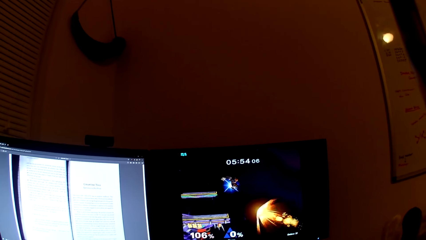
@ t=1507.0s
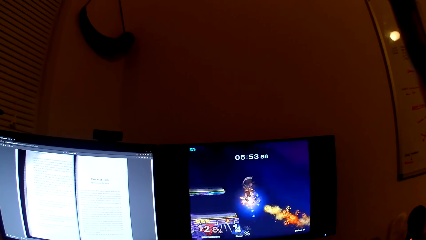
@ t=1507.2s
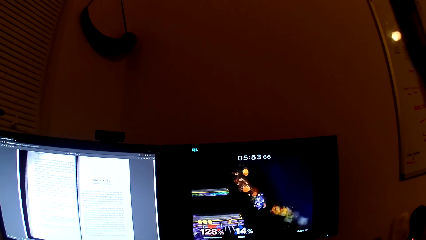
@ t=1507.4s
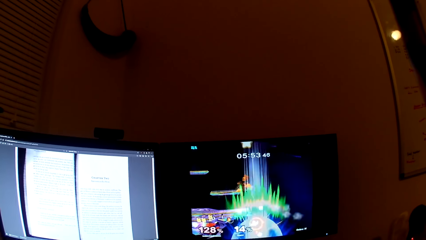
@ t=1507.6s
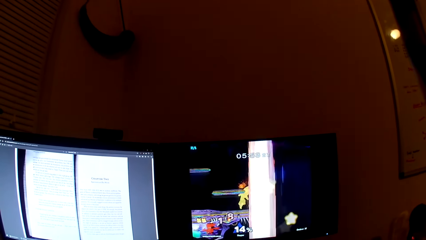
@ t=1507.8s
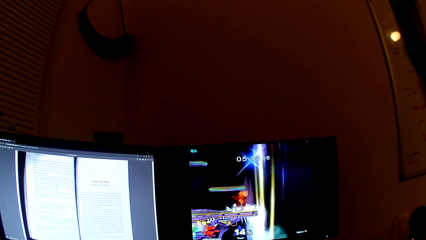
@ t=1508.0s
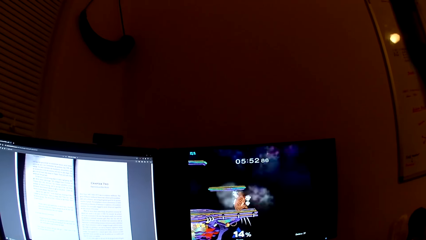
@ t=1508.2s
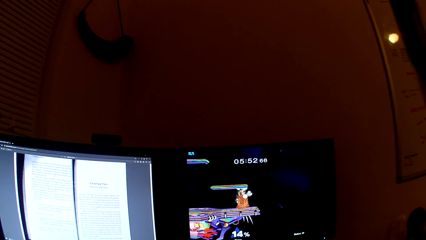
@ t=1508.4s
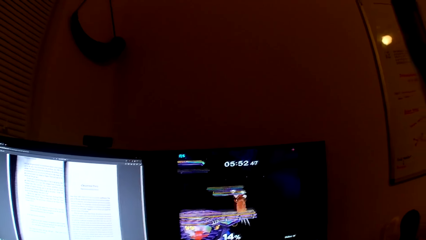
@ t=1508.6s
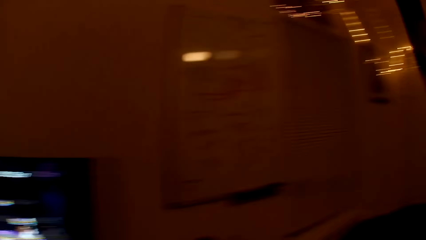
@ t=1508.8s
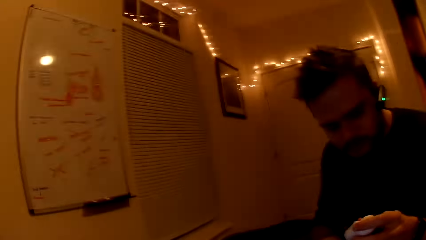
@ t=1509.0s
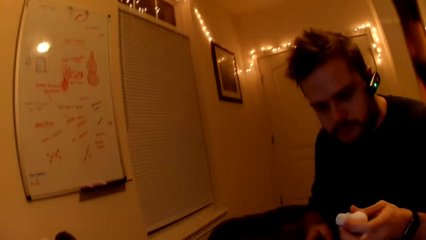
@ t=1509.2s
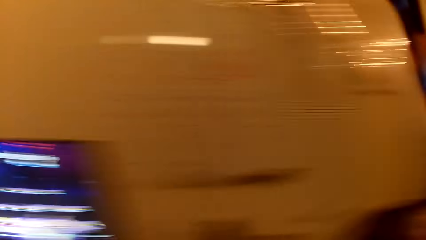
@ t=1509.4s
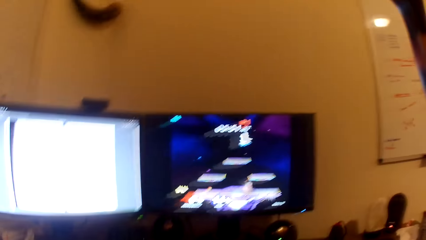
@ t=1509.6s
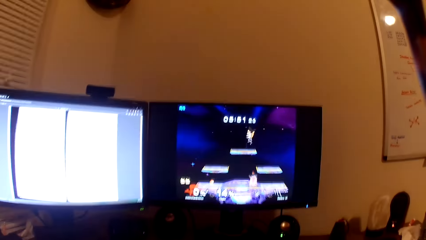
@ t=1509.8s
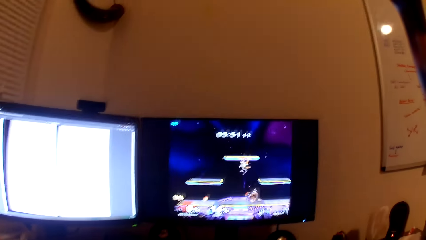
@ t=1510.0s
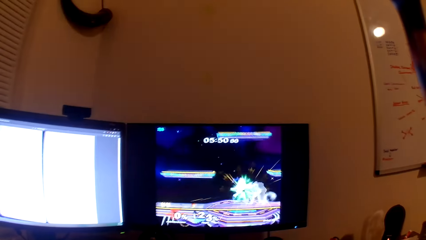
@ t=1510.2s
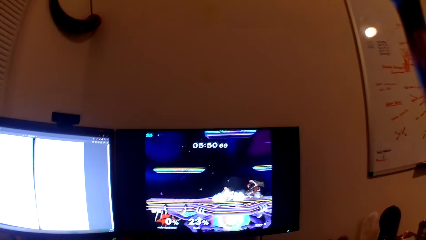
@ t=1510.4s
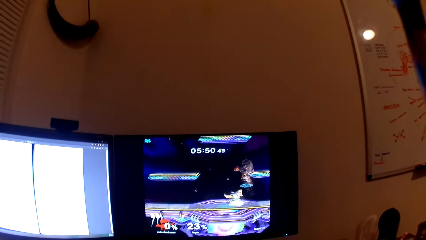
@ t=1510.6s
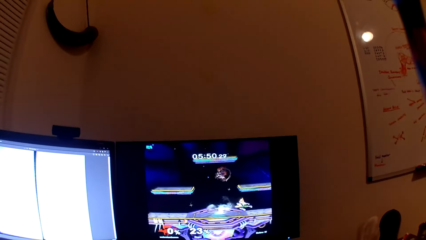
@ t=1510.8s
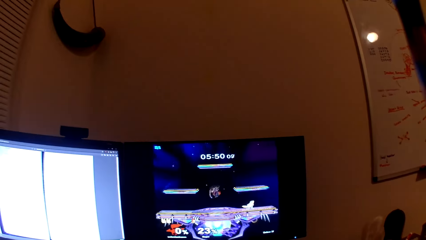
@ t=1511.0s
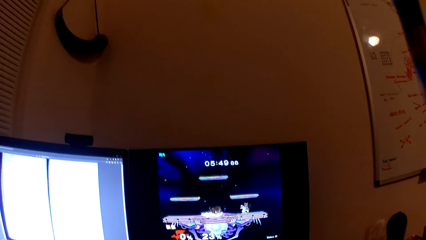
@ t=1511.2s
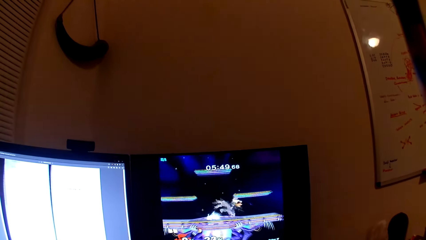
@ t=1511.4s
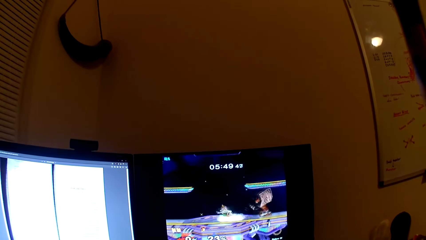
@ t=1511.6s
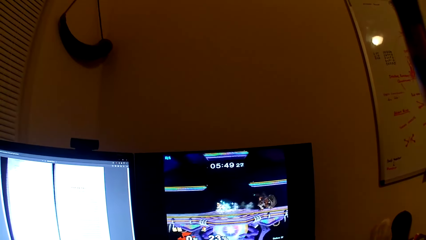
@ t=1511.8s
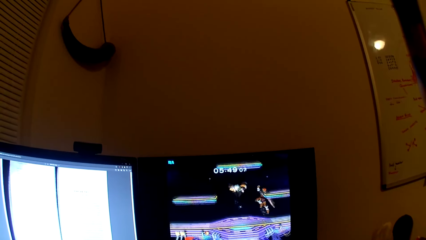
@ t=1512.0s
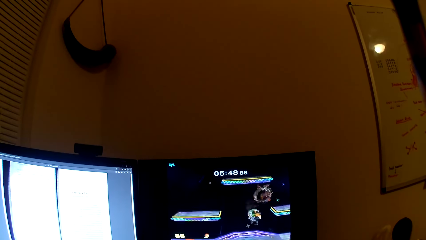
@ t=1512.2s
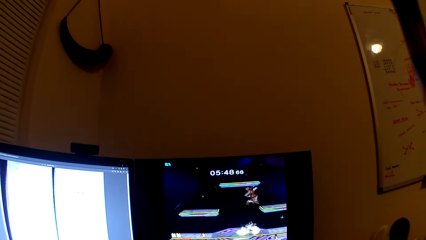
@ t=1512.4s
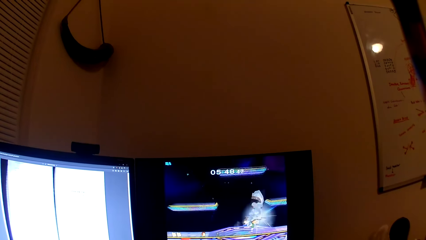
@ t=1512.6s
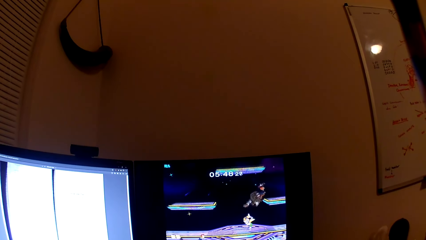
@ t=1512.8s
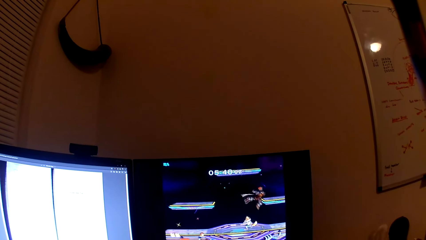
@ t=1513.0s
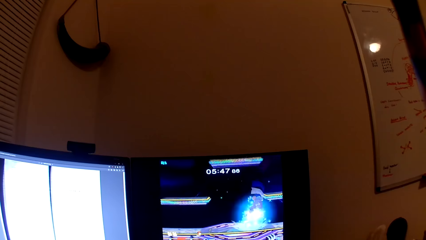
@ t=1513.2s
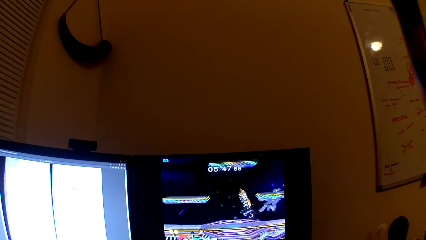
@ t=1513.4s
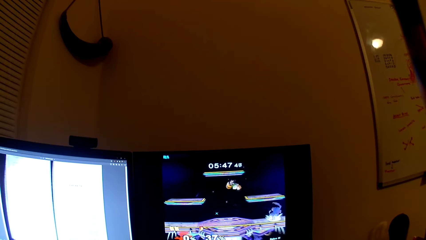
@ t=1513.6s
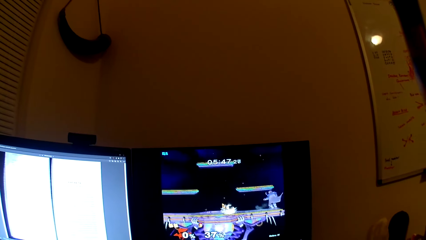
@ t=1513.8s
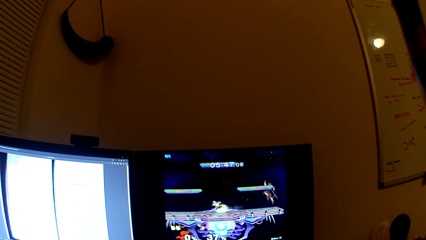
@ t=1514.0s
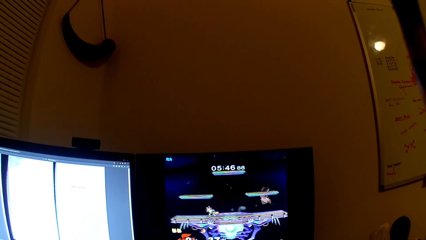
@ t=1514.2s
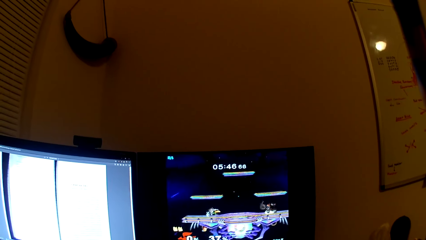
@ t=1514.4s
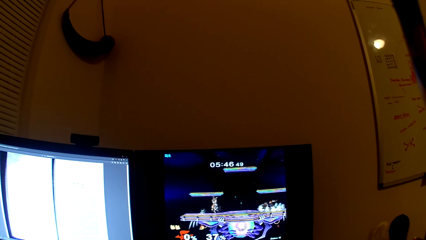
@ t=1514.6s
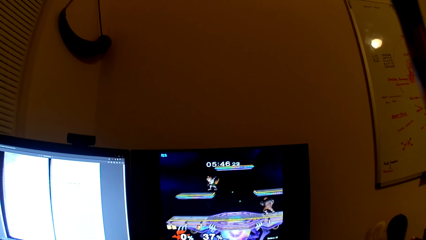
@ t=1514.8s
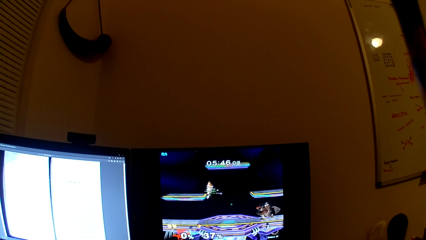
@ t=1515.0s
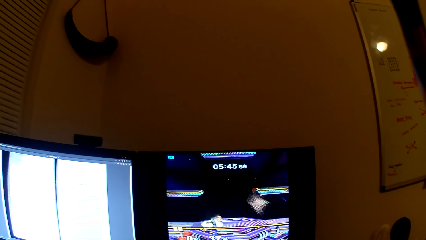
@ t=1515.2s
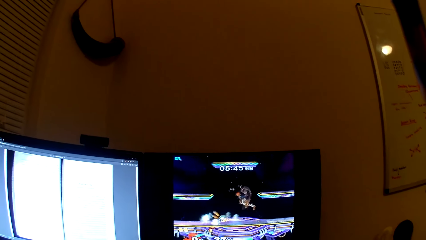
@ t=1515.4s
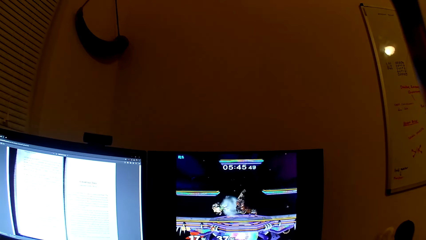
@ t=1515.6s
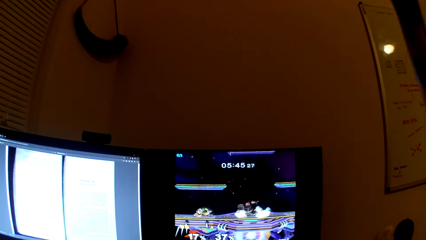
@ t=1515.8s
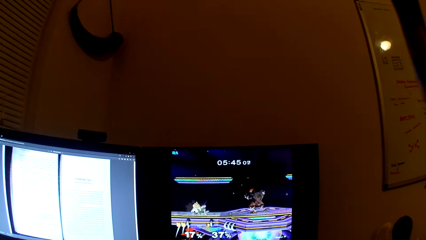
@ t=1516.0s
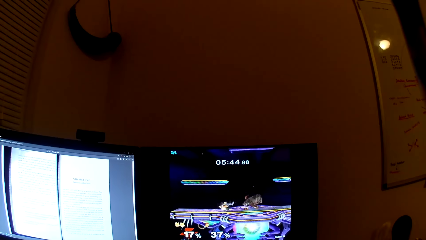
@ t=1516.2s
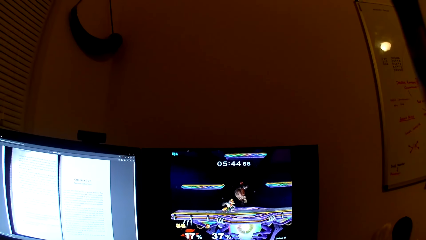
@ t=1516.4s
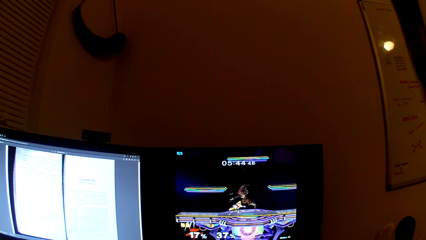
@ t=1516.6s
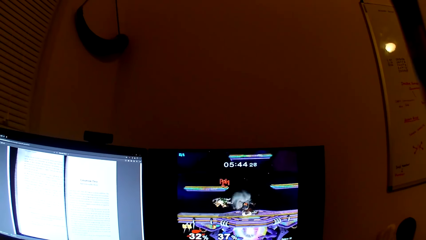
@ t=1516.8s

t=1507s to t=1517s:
A man holds the white toy with both hands. The camera wearer looks at the man, converses with the man and plays the video game.

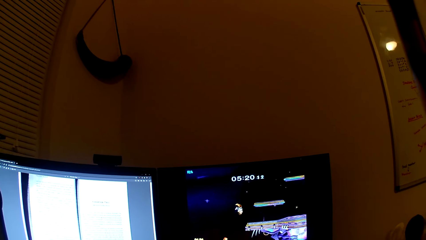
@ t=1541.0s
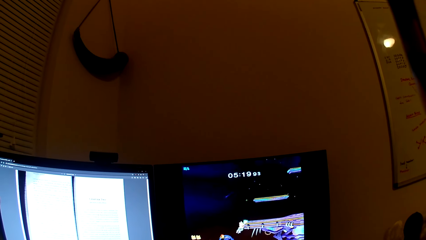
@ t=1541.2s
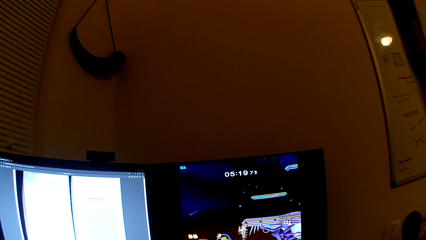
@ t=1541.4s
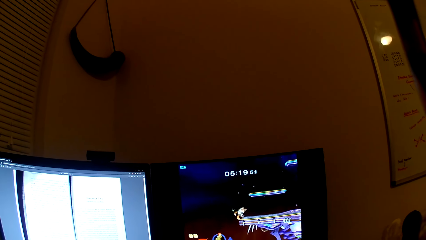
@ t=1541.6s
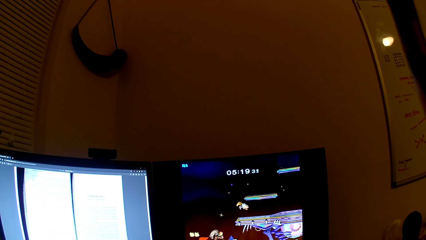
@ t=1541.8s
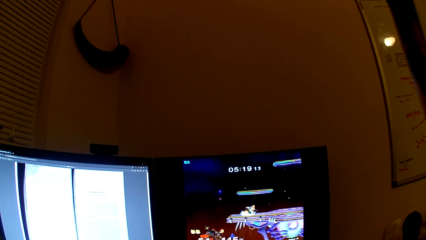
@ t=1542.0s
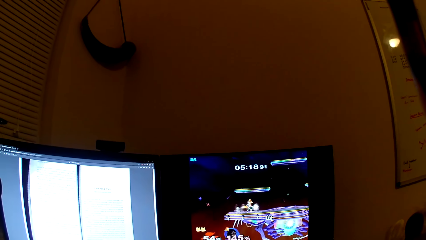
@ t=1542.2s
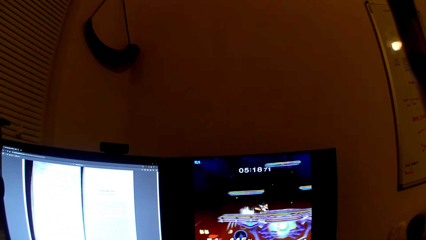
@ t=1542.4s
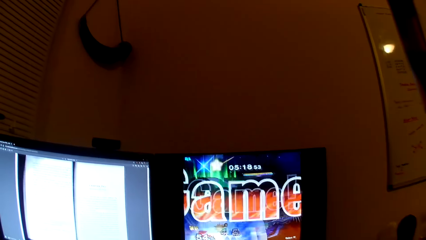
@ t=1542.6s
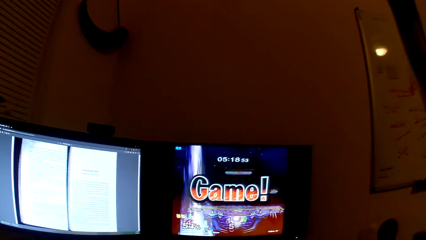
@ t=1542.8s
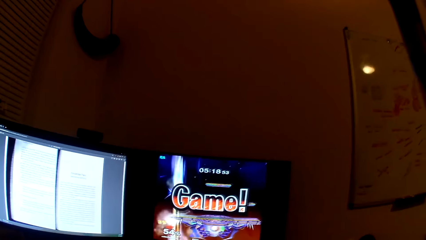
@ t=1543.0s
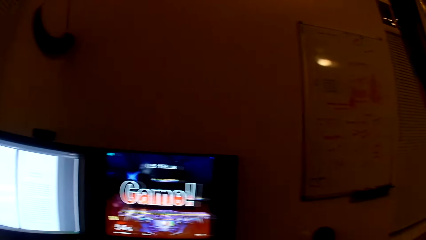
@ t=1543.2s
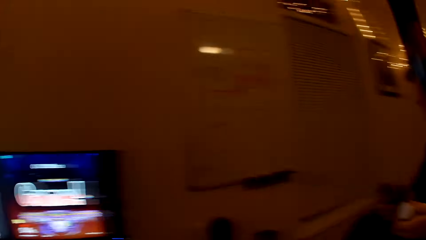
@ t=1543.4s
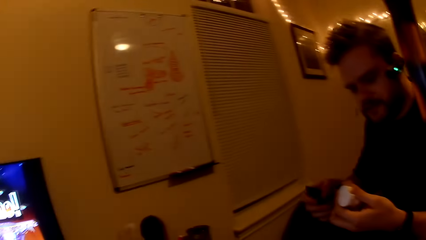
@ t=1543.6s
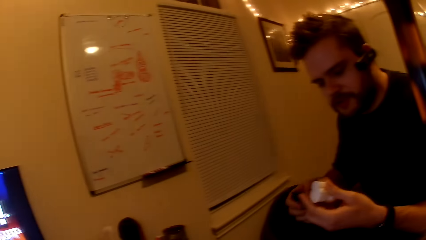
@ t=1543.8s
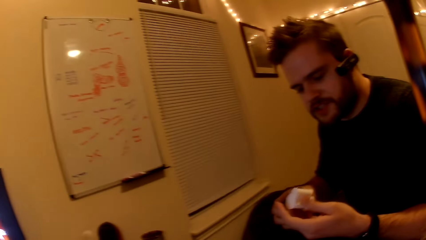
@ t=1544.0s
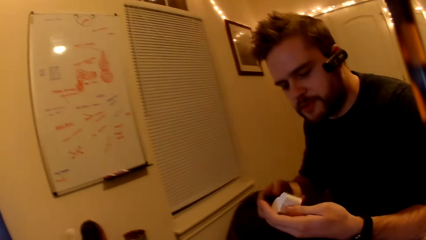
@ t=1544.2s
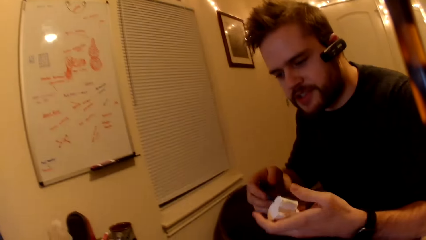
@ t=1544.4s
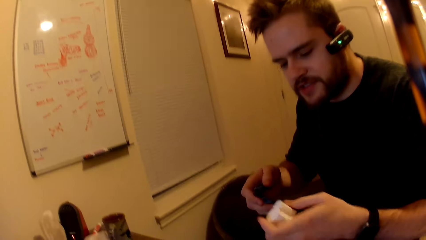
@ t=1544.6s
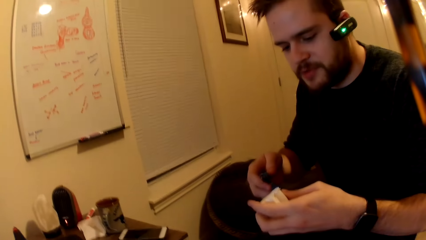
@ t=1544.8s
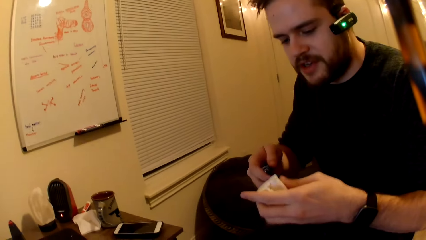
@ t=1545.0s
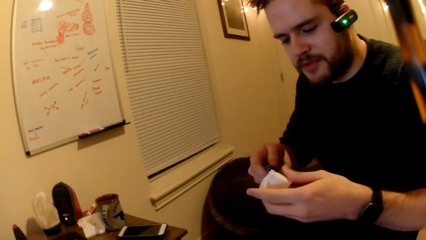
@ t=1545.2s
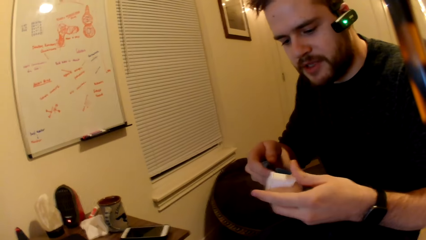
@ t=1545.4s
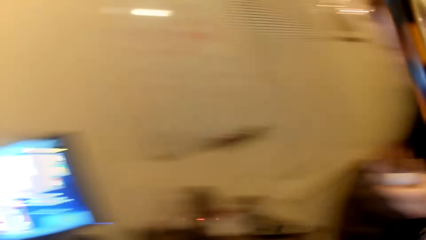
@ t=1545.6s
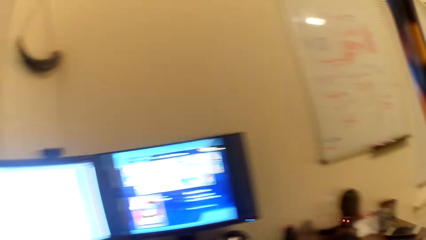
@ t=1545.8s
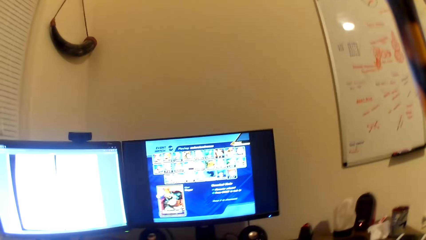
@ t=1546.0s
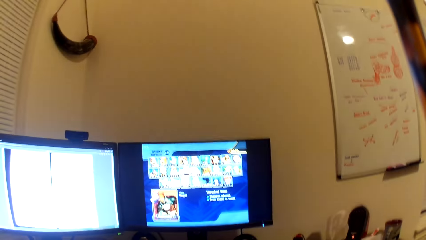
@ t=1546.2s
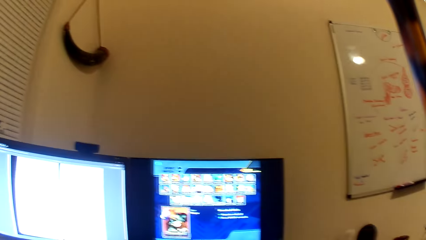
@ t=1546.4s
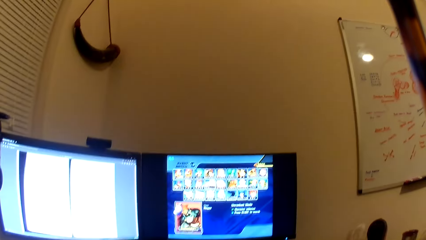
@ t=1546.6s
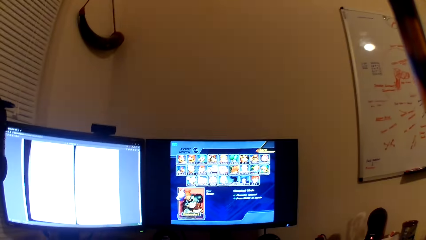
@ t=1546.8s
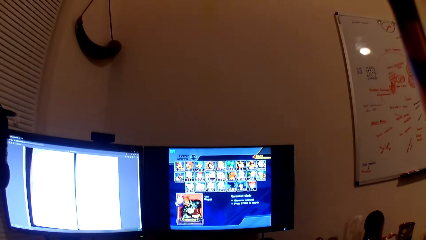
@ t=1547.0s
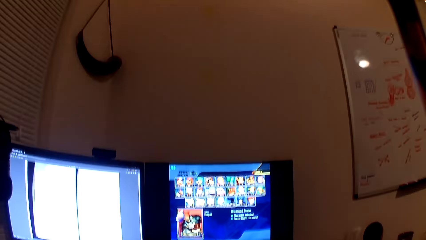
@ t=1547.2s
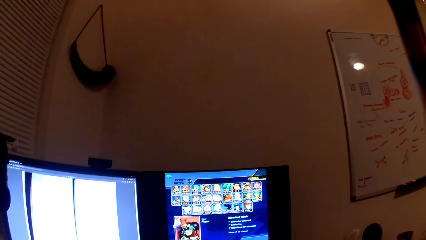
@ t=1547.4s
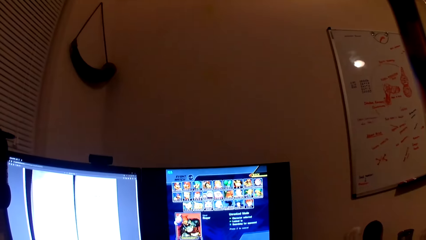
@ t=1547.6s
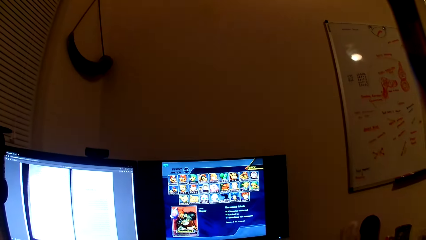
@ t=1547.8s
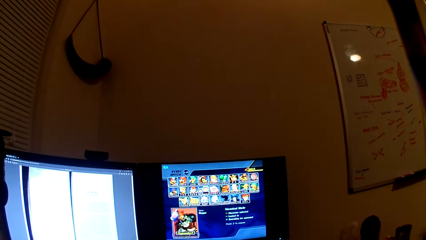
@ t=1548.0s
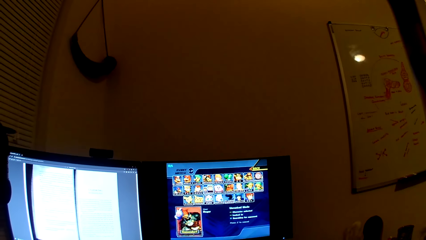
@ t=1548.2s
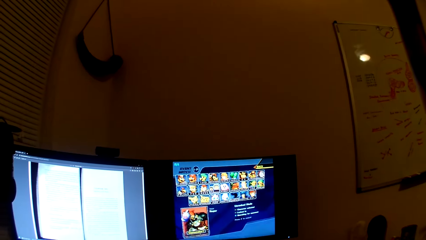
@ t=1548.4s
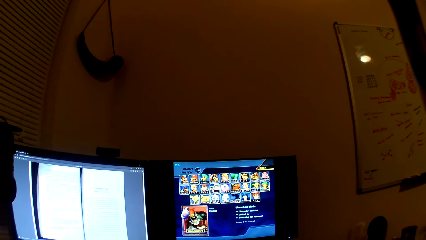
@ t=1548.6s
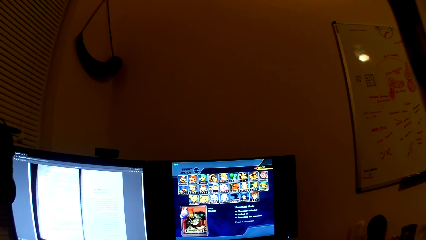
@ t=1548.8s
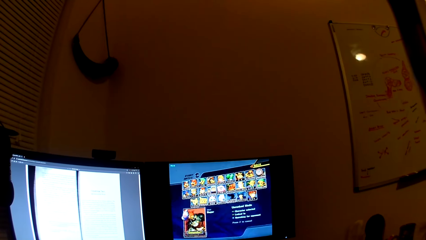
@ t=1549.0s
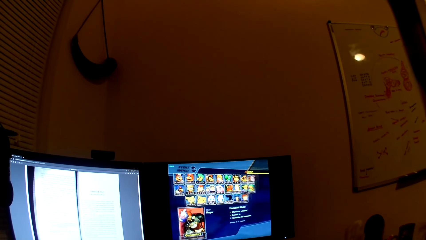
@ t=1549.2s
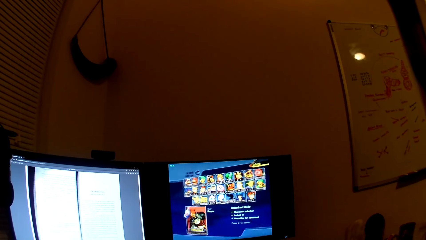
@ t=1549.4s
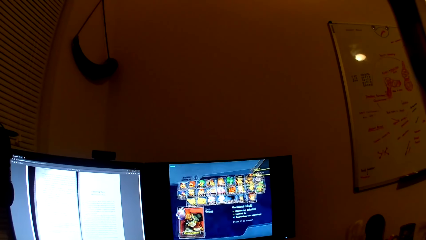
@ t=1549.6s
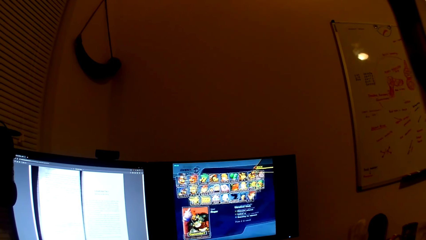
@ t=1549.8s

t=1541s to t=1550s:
The camera wearer looks at a man. The man works on the white toy with a pallet knife. The man fixes something. The camera wearer plays the video game.
